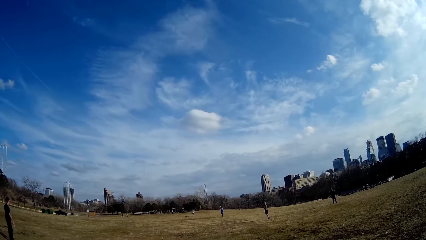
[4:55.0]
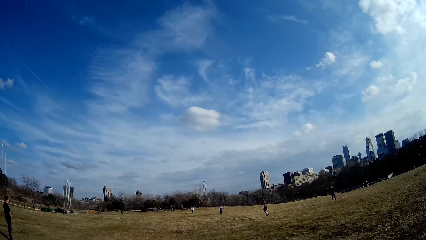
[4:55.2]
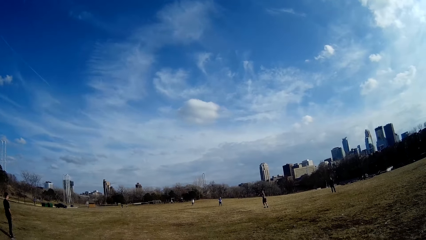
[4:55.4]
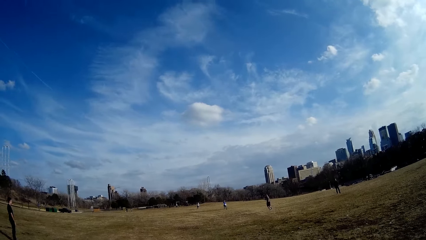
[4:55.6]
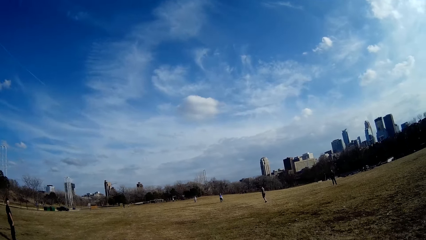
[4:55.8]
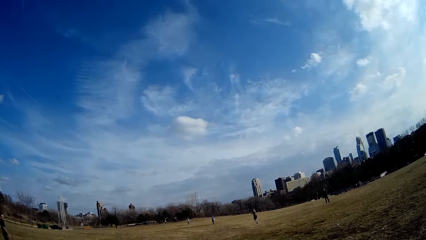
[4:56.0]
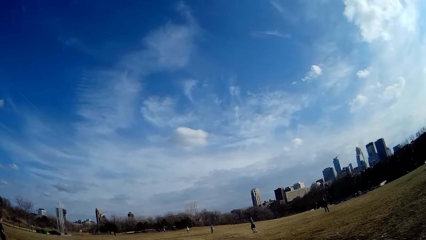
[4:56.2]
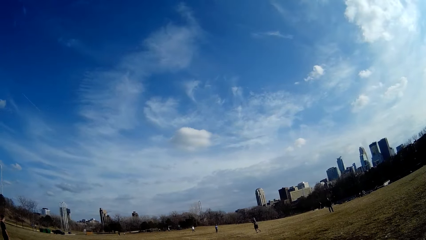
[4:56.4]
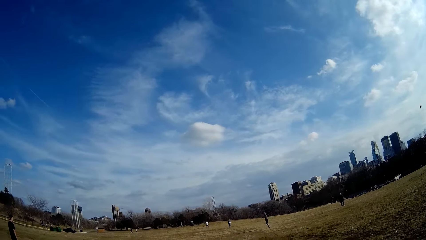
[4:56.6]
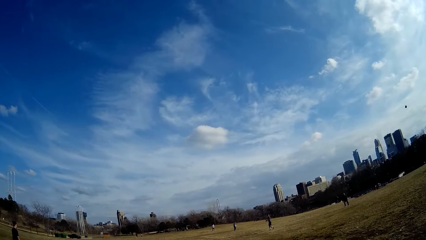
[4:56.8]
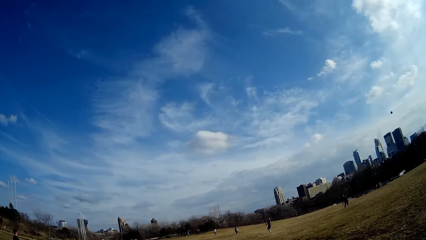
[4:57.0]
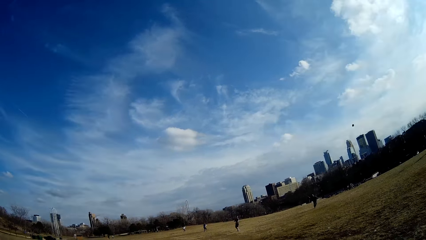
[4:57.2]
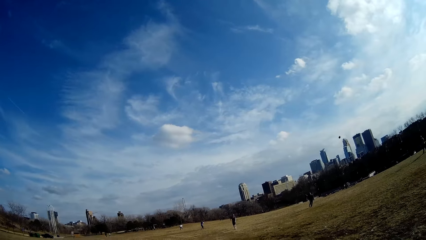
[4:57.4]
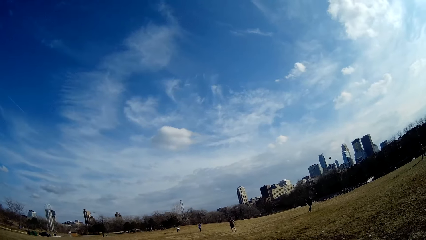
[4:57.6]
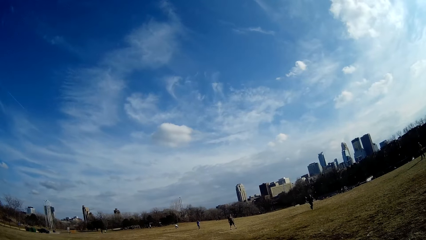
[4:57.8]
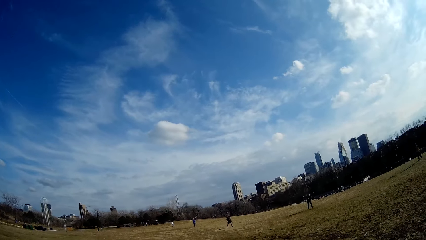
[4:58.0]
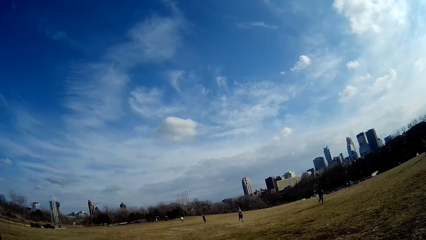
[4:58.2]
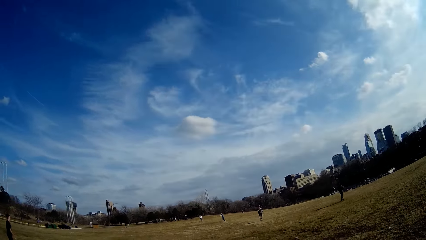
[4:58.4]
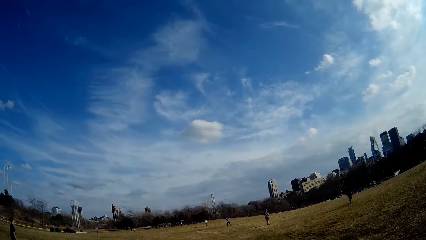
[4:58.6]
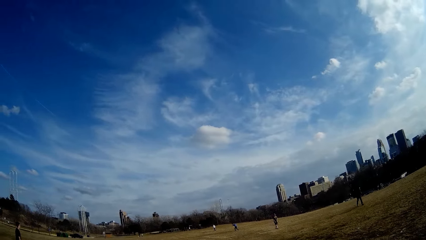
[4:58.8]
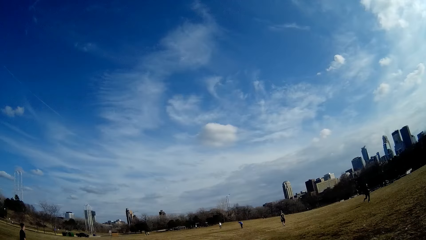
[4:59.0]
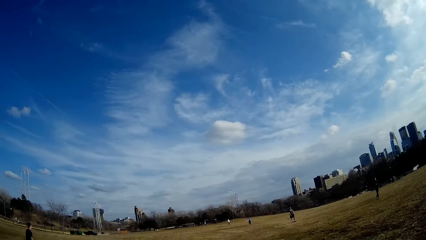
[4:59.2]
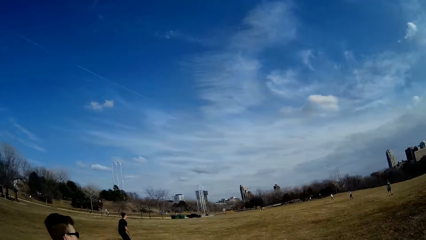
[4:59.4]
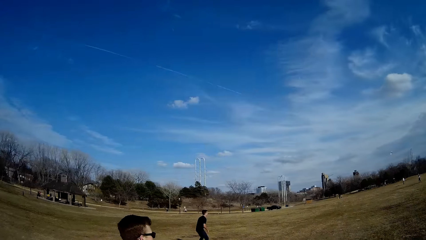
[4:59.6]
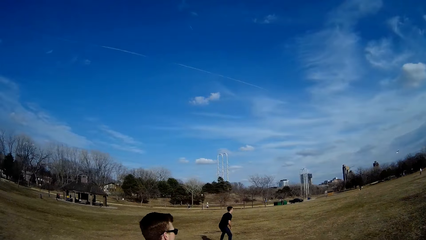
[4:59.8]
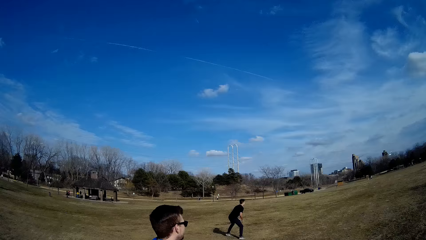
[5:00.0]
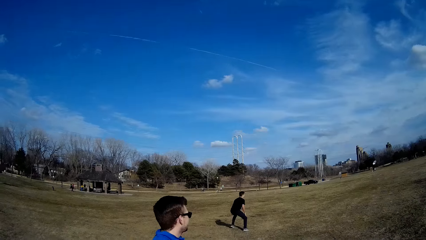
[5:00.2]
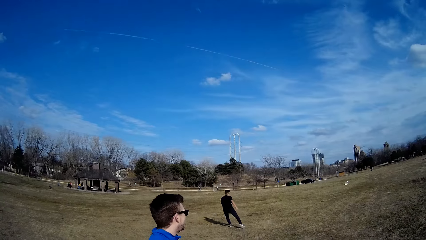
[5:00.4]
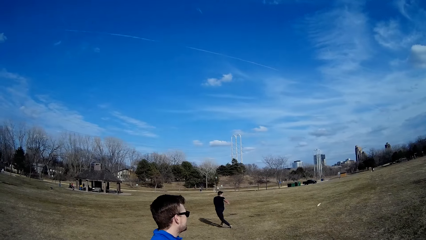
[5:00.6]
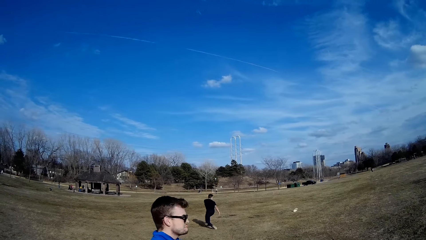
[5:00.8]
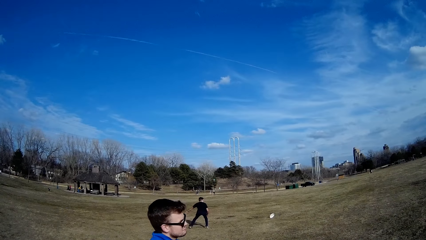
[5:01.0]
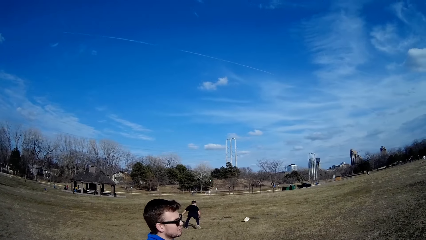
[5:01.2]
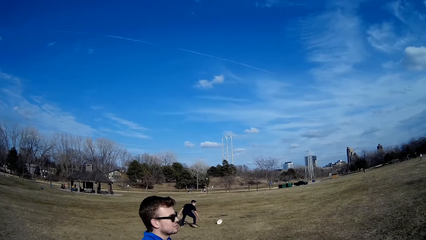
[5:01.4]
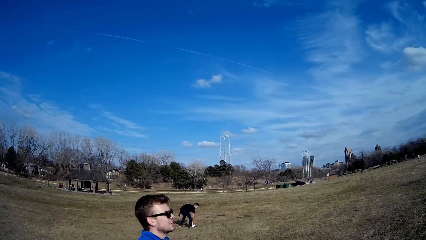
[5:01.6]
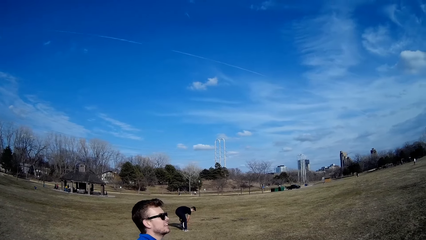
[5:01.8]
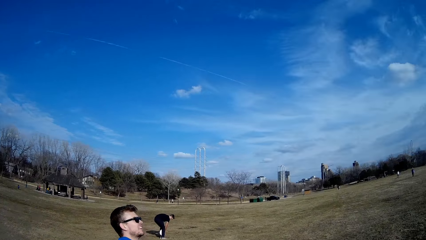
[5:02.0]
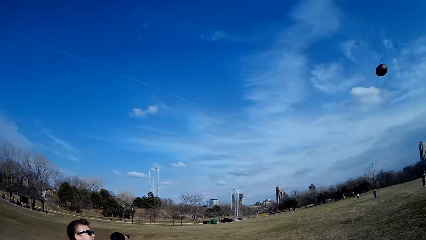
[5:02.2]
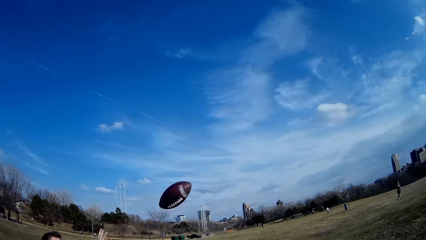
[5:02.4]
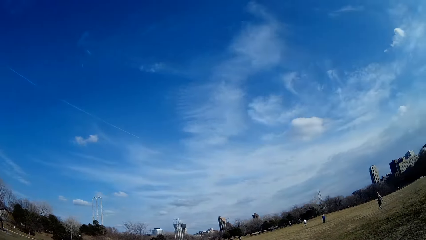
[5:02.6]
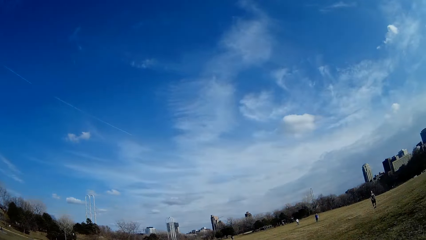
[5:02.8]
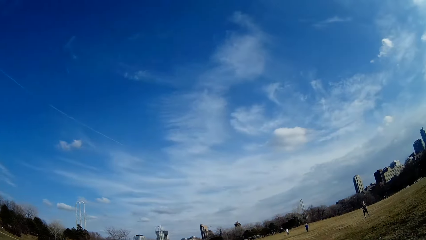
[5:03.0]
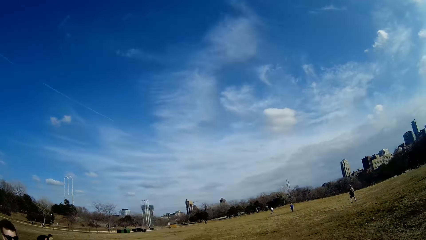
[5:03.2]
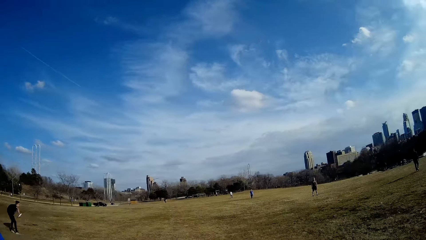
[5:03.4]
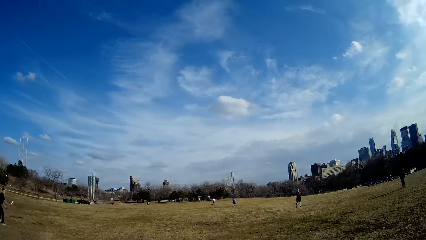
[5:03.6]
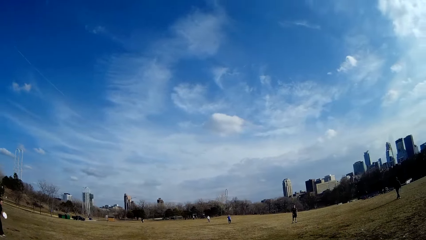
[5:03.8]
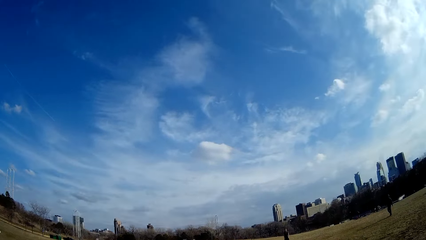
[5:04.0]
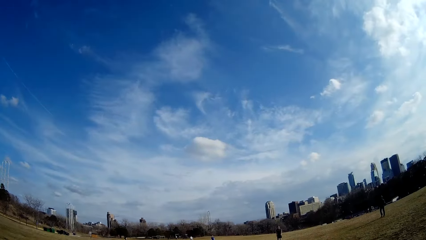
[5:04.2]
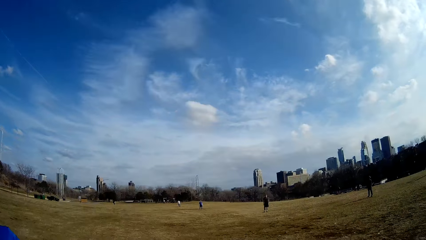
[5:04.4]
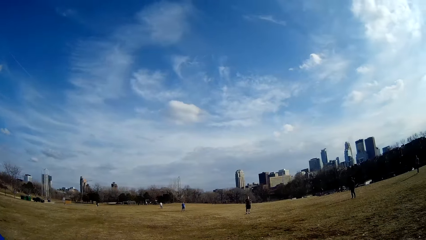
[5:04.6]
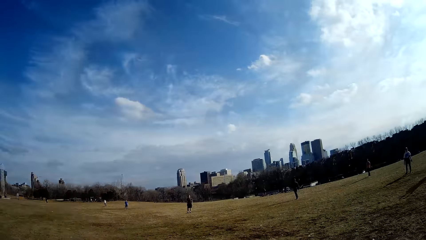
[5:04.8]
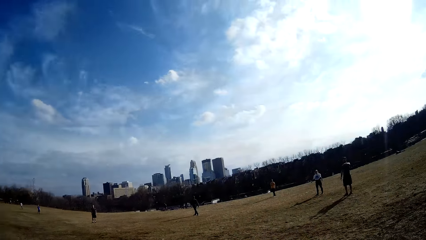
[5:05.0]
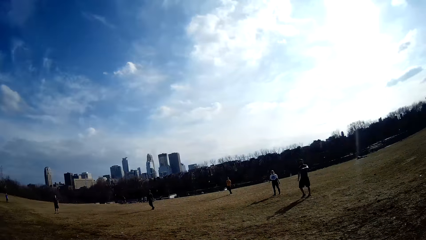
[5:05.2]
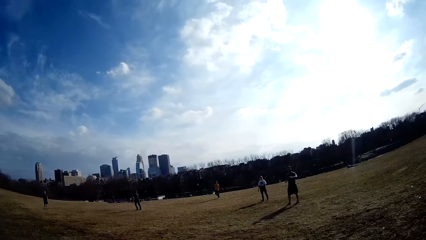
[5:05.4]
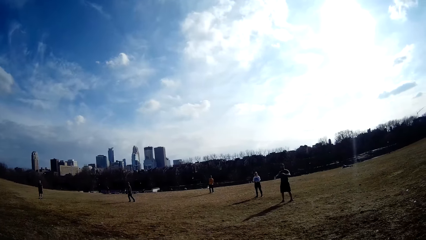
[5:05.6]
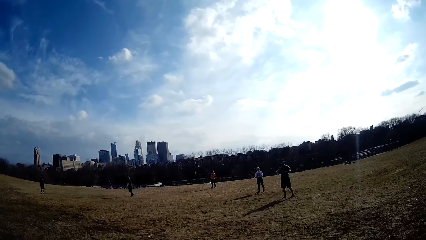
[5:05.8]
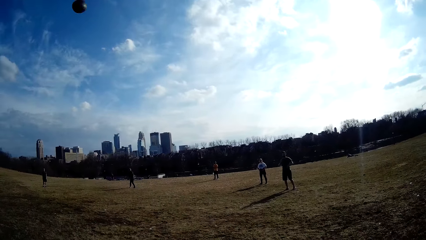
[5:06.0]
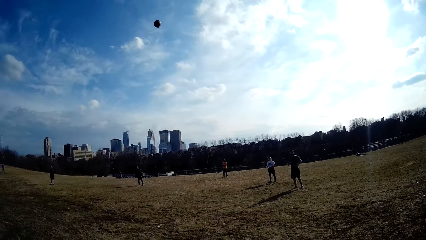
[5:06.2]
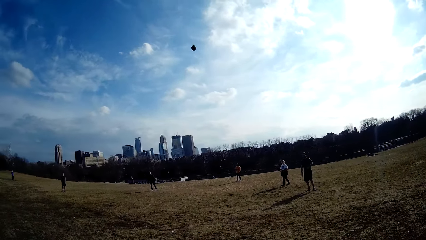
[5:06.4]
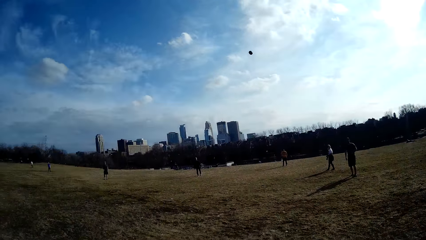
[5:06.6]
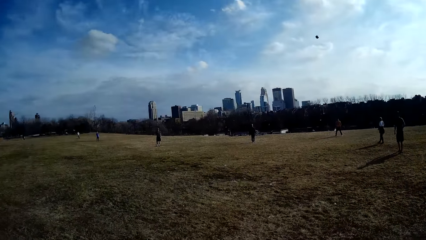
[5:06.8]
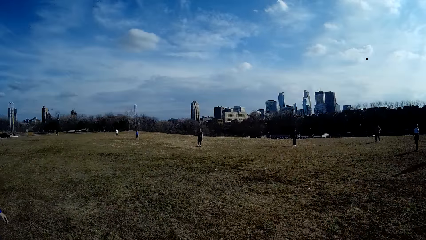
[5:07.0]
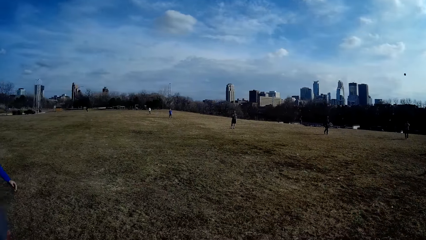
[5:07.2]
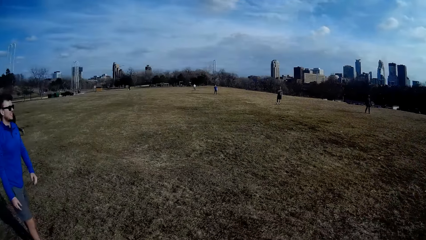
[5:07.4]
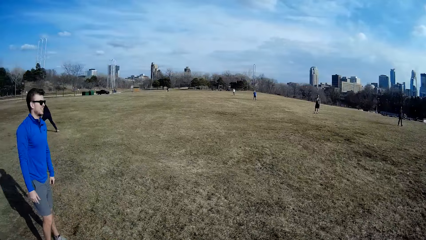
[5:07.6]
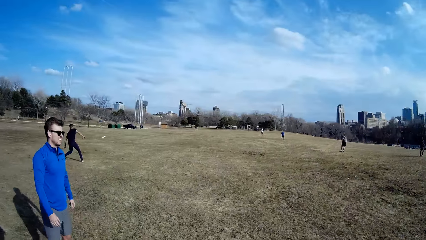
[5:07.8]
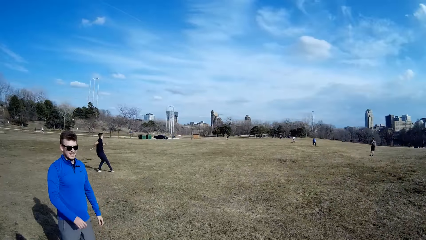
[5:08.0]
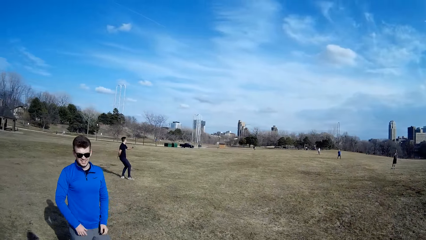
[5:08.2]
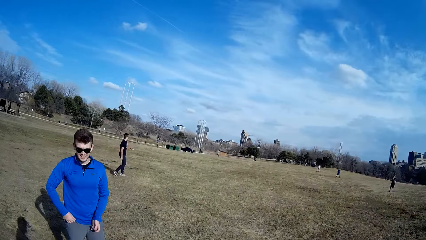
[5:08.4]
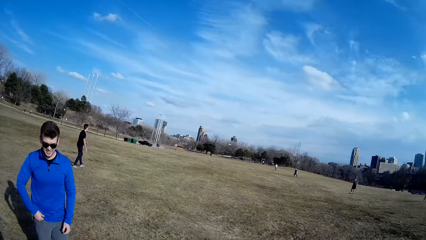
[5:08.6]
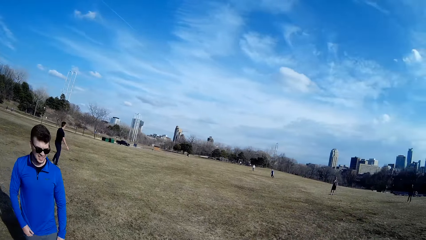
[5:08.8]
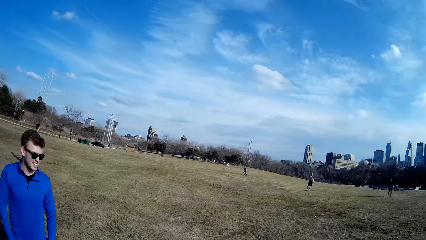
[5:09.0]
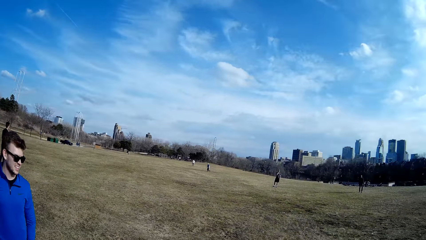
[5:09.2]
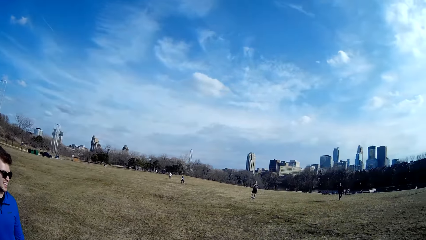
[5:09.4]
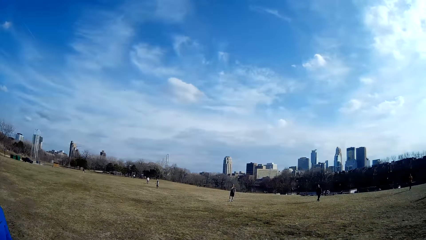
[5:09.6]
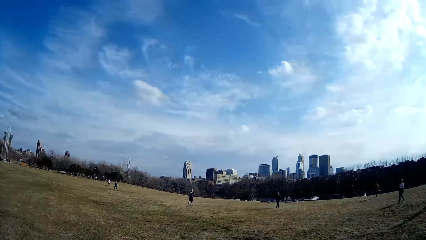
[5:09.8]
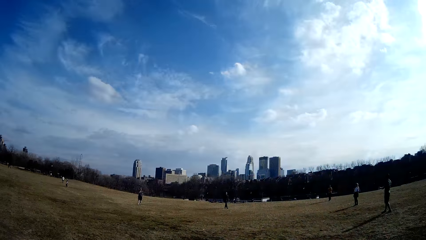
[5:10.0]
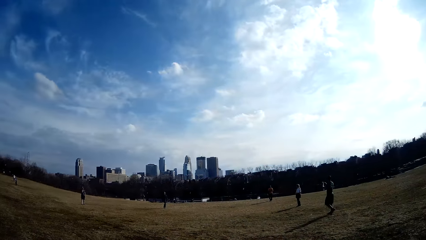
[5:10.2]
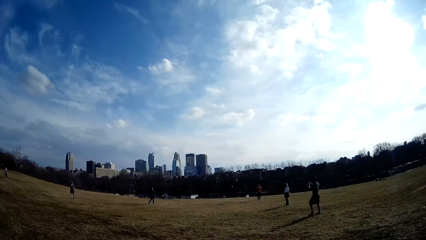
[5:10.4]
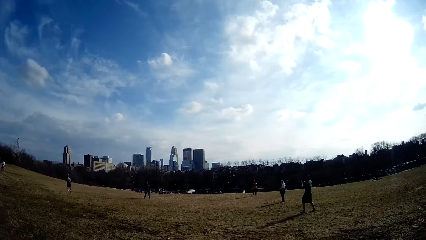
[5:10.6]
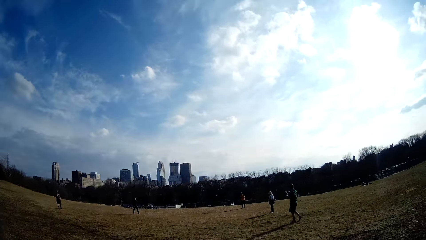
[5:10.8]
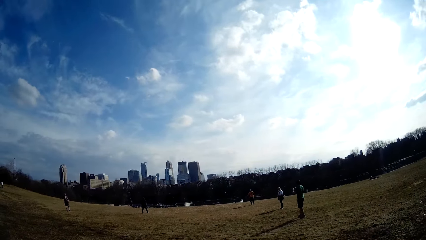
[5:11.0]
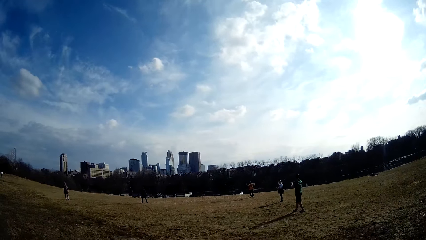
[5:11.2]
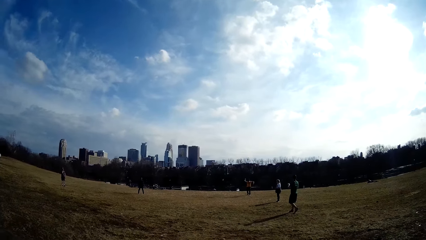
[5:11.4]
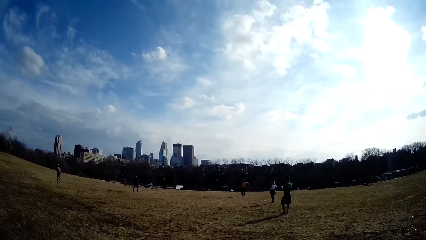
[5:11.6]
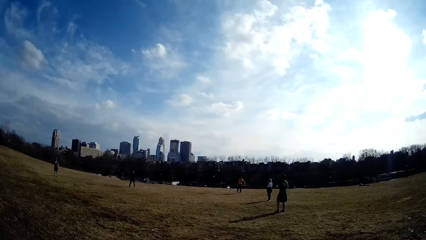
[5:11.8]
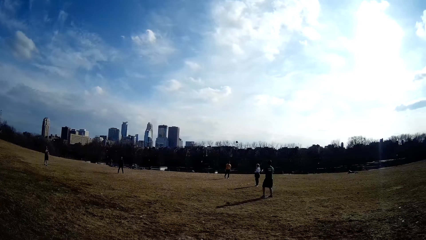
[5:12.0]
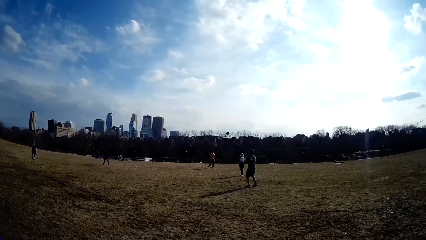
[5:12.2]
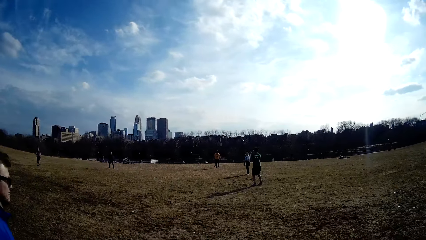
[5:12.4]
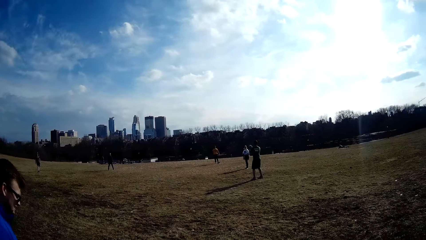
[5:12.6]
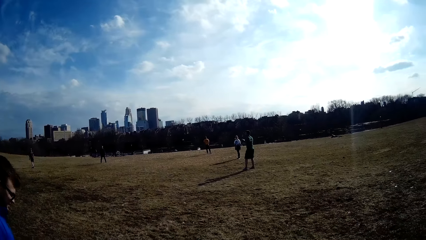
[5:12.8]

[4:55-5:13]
A man catches the flying disc with both hands and throws the flying disc. Another man catches the flying disc with both hands. A third man catches the flying disc on the ground. A fourth man throws the flying disc.
